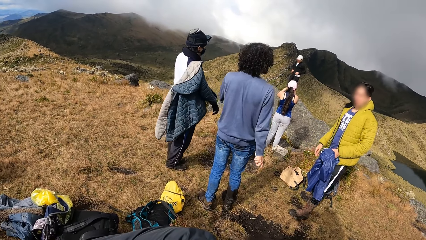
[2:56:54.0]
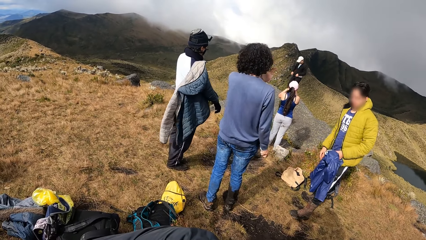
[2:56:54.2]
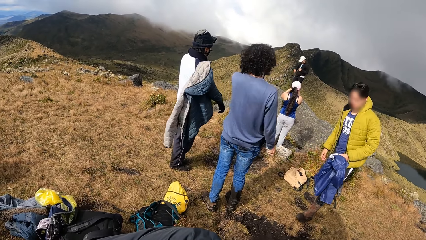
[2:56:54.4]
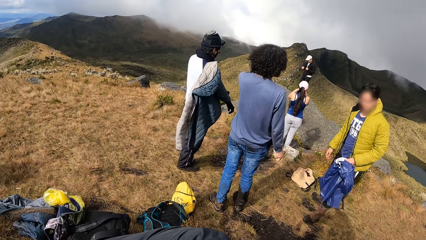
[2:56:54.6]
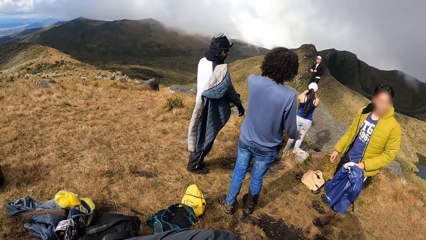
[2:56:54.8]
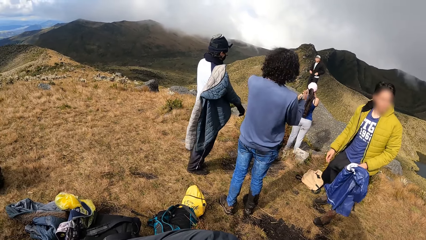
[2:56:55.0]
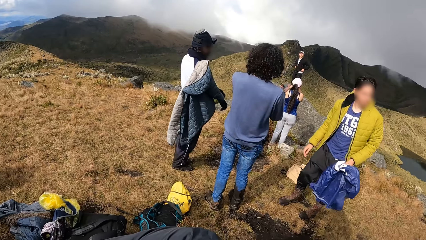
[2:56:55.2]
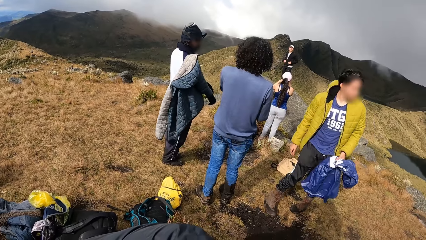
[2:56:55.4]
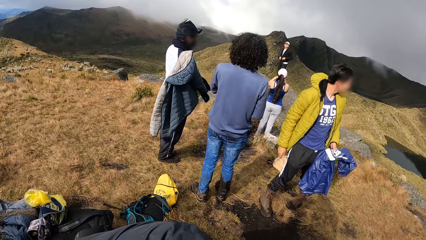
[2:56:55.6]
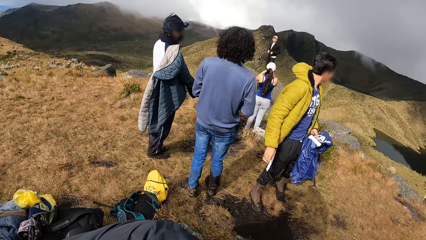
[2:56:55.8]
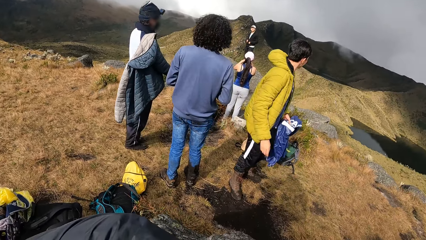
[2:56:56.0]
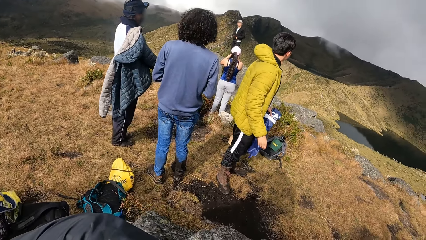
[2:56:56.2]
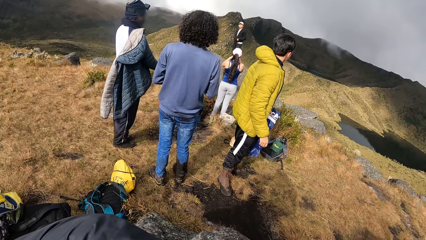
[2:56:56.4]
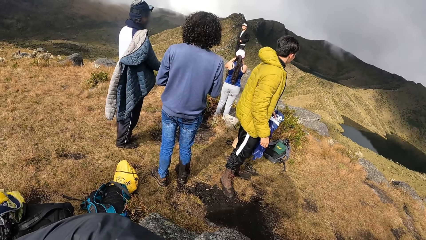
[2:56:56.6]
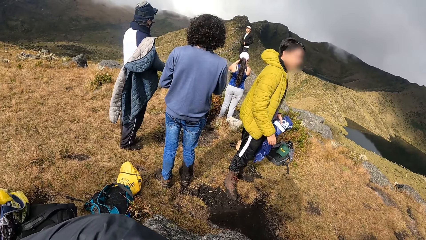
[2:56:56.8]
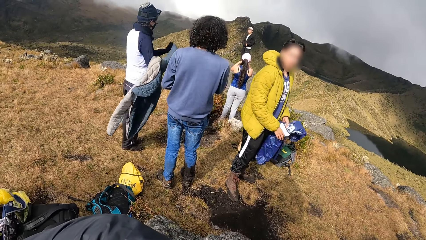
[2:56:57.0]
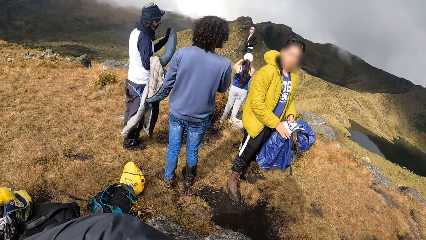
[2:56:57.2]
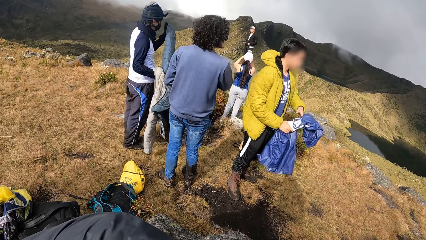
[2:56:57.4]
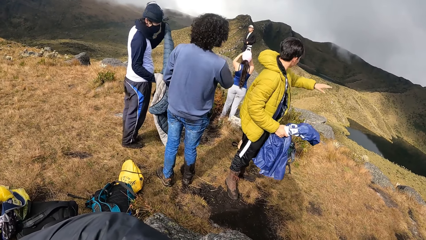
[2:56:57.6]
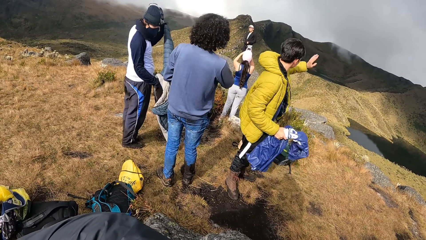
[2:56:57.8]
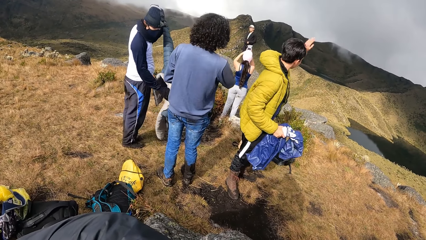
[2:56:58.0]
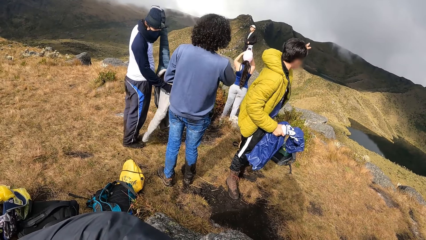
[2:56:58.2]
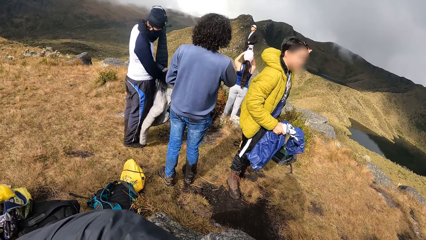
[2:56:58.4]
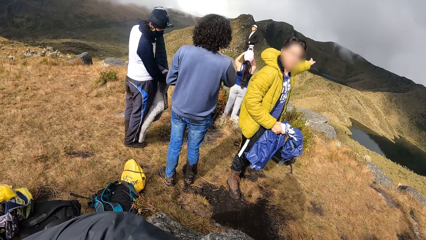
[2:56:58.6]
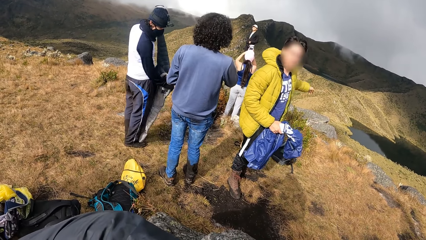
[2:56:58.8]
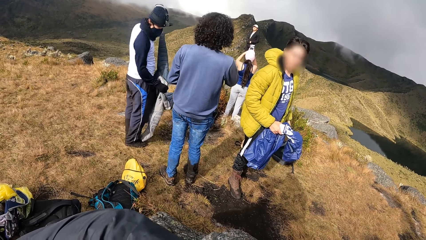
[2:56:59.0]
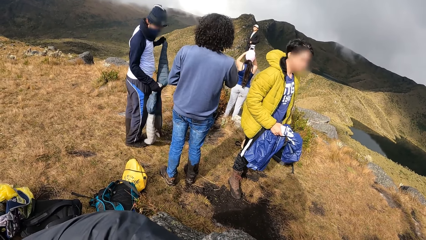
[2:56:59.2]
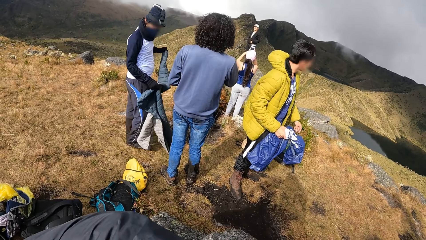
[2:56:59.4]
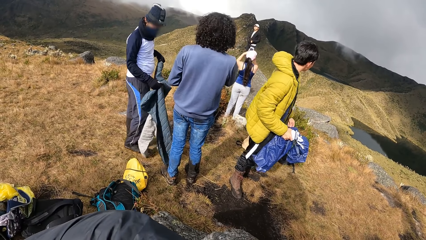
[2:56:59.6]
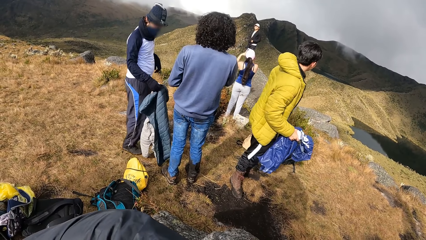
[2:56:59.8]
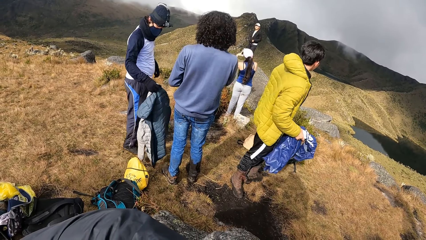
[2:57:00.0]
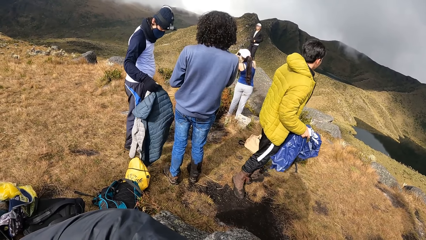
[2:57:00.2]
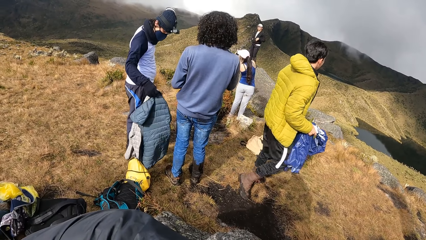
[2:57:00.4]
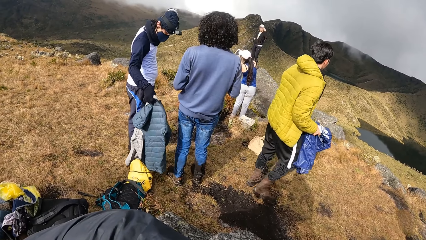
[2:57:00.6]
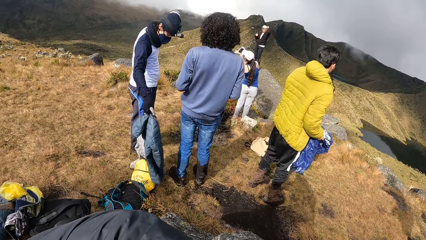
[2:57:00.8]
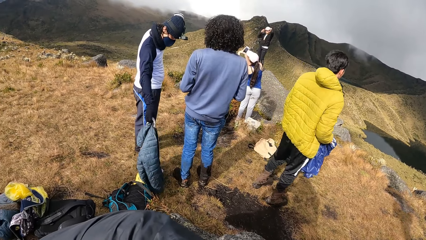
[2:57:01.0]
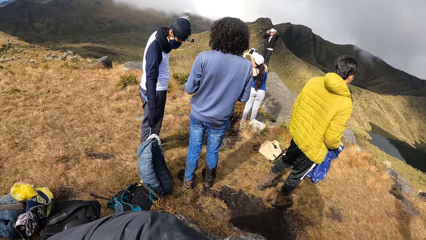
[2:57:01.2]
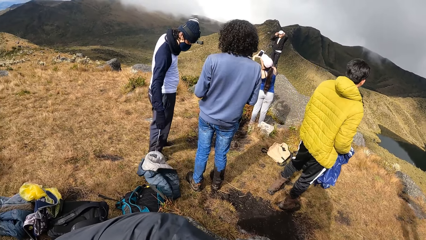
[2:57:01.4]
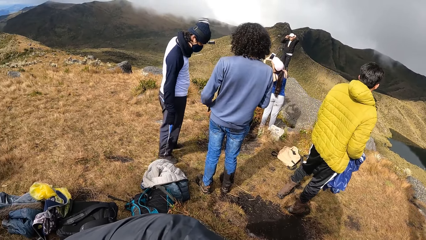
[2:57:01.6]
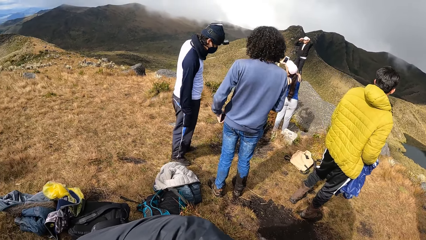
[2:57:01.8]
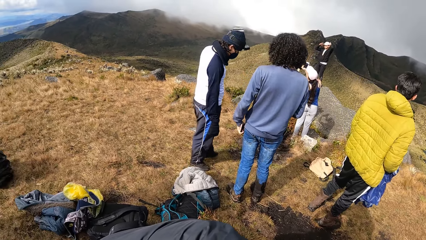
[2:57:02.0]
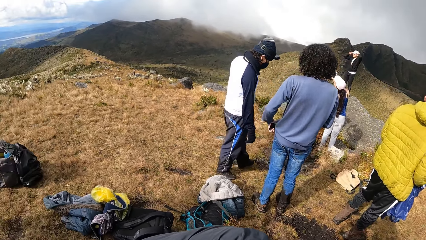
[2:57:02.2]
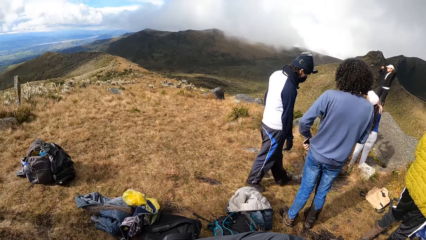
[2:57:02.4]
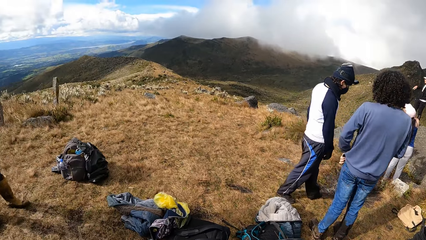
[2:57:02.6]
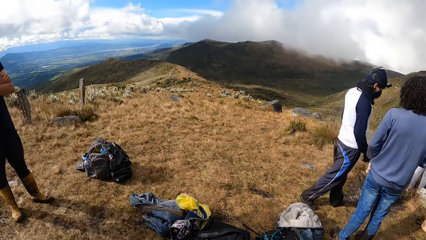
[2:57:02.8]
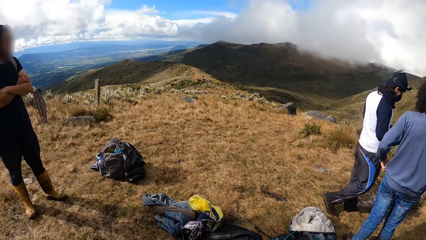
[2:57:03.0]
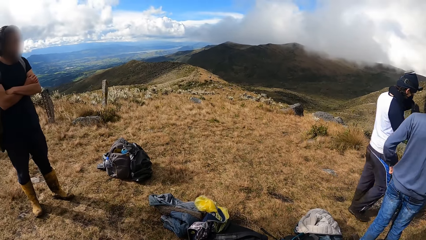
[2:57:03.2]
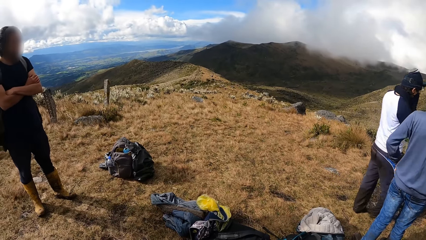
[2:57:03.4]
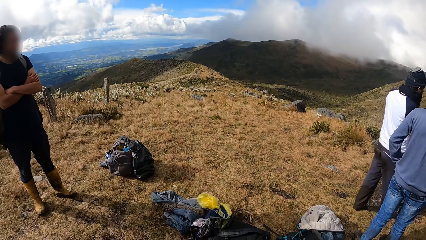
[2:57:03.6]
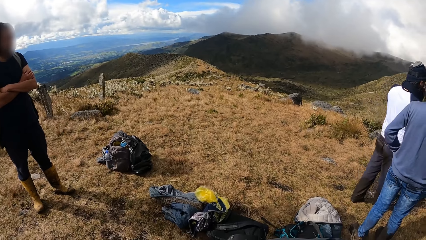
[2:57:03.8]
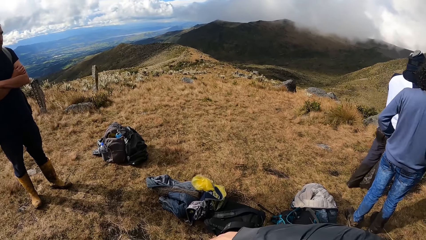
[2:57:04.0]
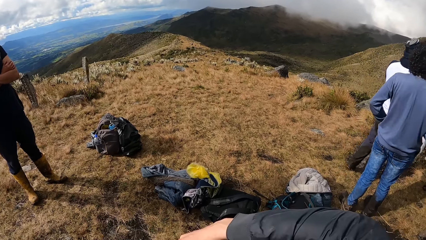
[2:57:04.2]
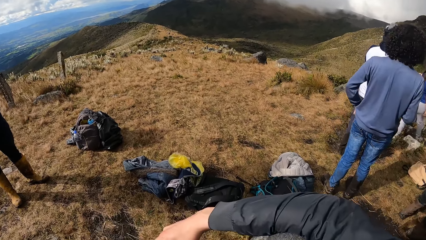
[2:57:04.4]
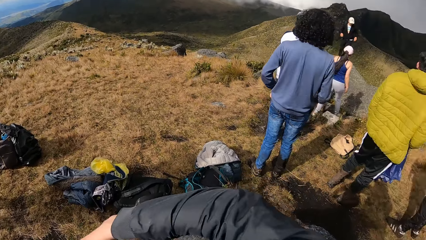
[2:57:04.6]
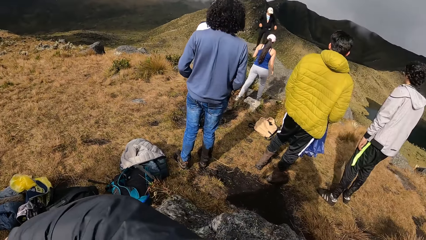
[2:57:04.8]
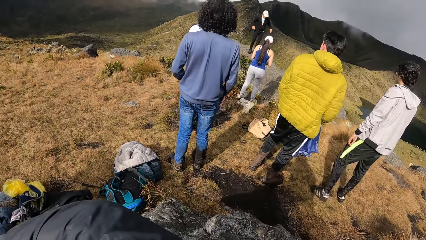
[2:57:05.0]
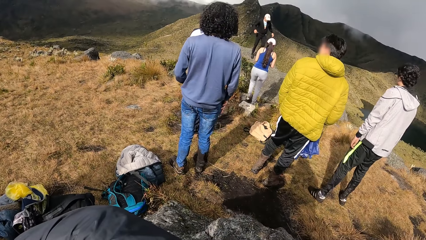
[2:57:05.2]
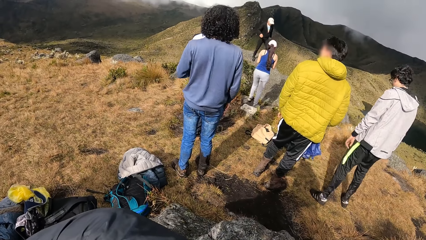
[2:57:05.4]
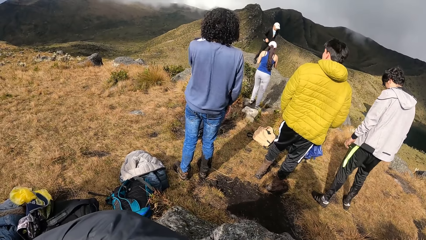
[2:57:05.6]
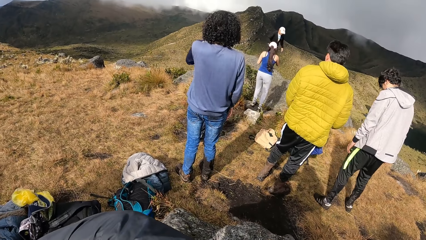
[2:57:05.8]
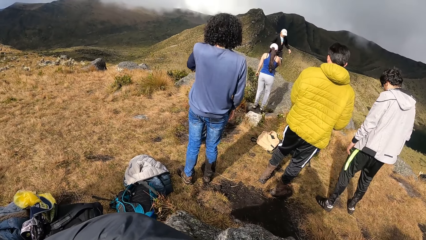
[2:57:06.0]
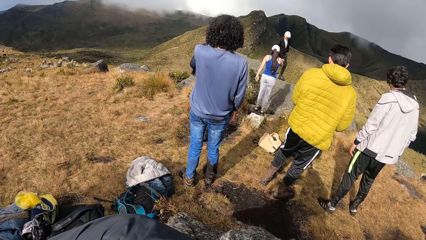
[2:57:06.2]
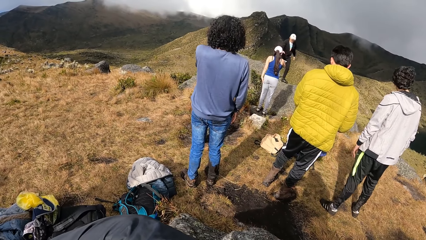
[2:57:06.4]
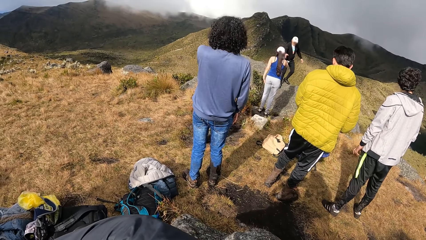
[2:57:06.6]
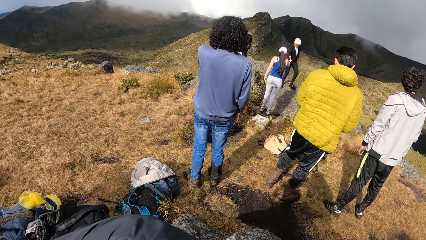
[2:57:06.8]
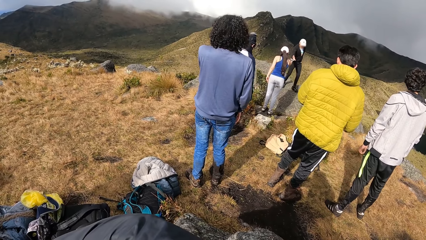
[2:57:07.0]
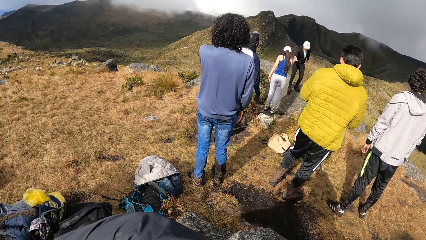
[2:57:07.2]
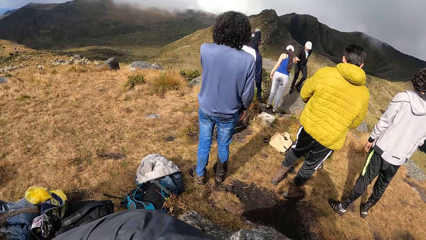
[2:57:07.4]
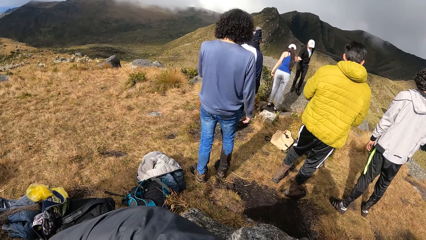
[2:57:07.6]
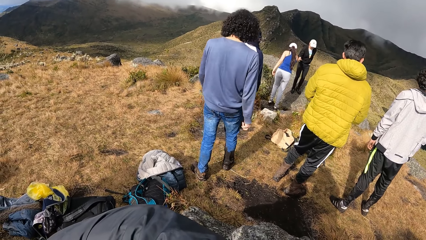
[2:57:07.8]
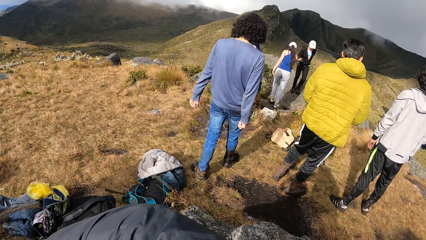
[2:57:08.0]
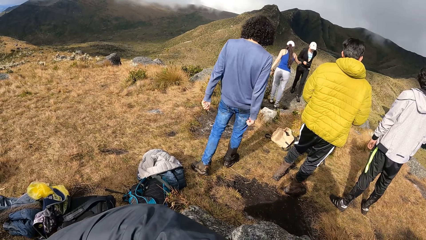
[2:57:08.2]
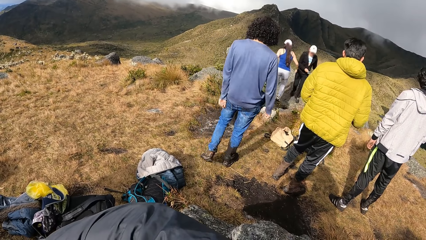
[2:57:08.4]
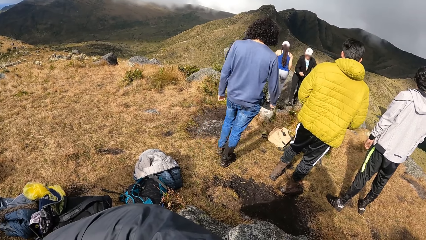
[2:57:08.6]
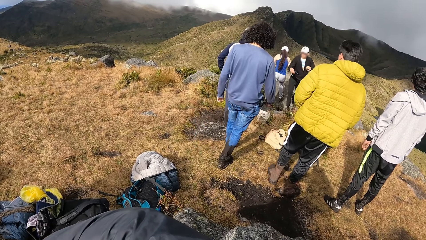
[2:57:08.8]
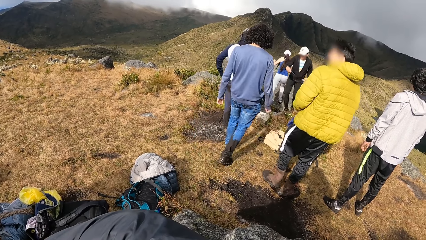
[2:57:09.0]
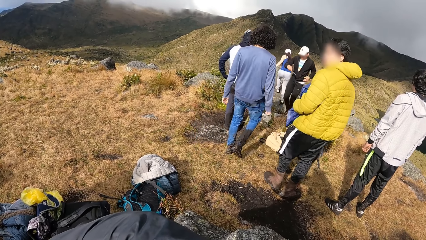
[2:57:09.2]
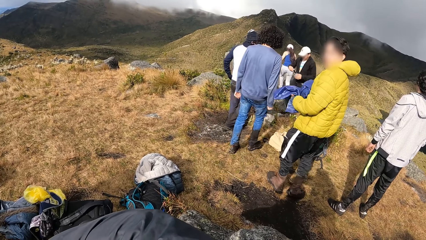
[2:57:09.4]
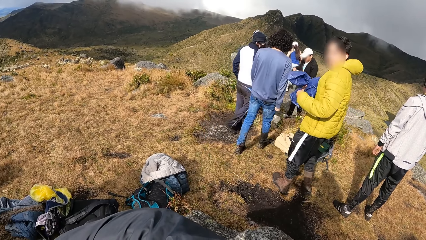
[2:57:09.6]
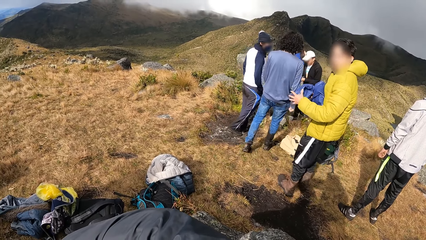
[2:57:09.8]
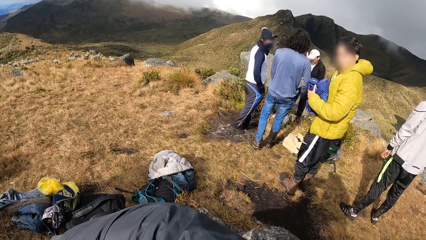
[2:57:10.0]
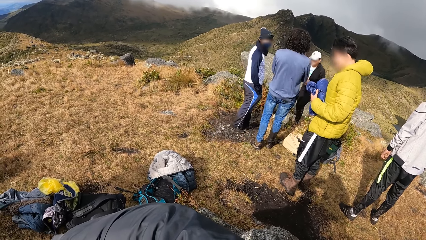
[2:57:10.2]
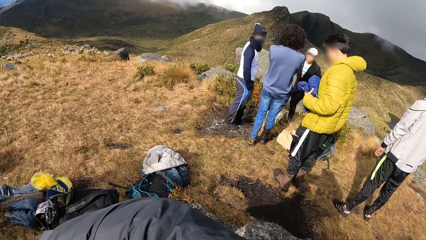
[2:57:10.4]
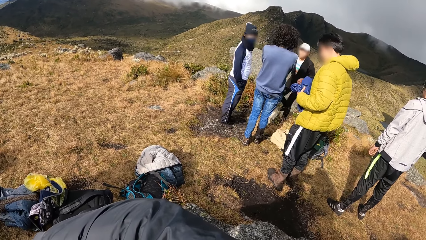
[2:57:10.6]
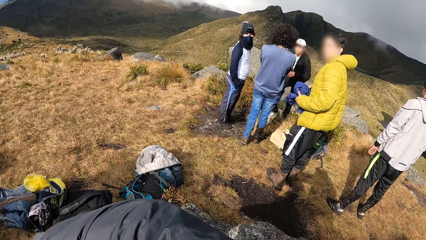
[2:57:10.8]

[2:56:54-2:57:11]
A man drops the jacket in his right hand on the bag on the ground. A woman climbs down the mountain cliff. Another woman gives the phone in her right hand to the first woman. The first woman collects the phone from the other woman with her right hand. The other woman climbs down the mountain cliff.
